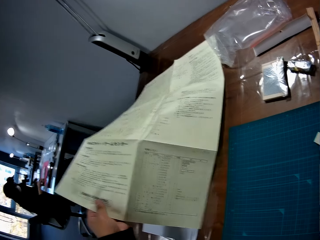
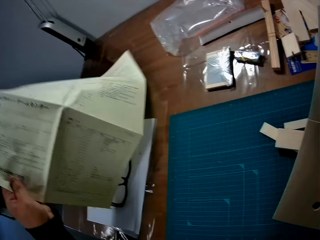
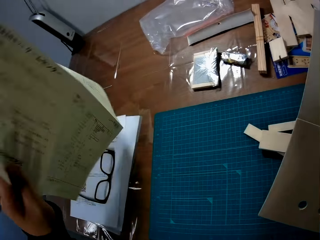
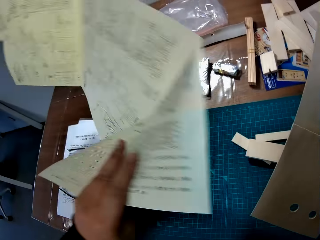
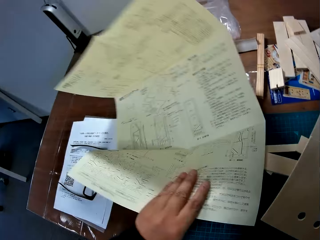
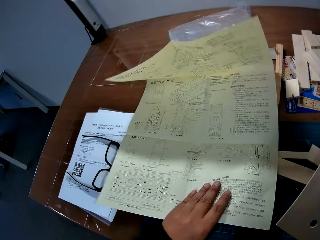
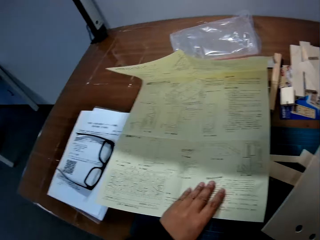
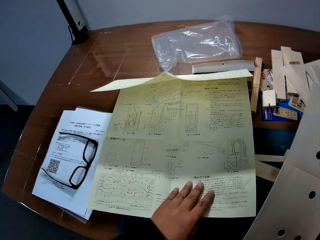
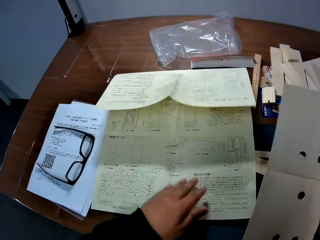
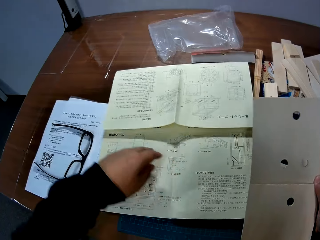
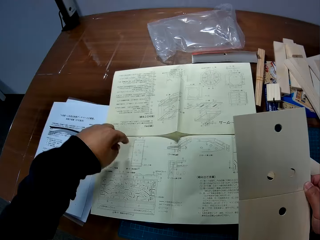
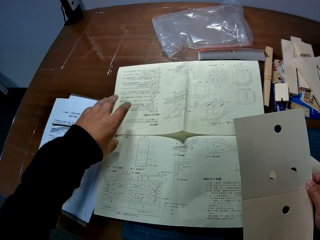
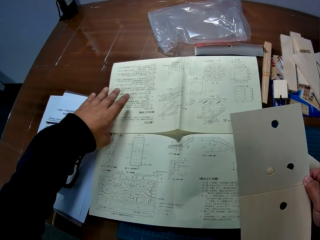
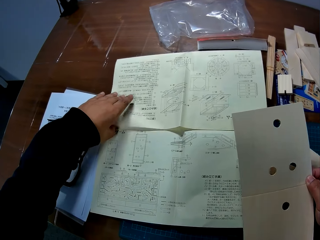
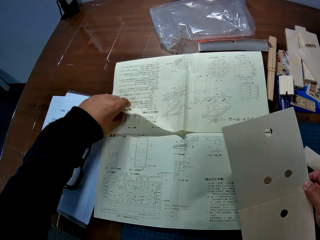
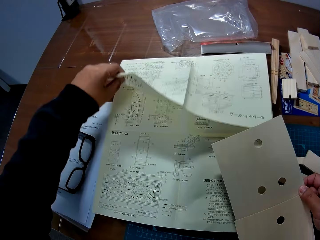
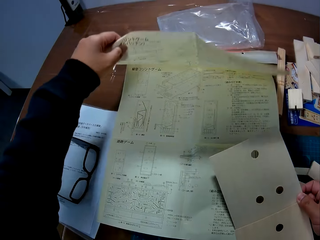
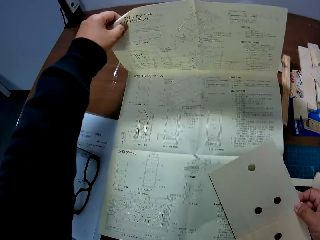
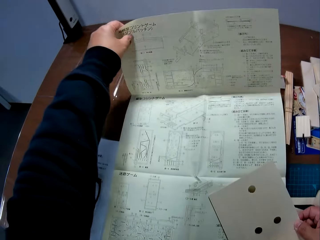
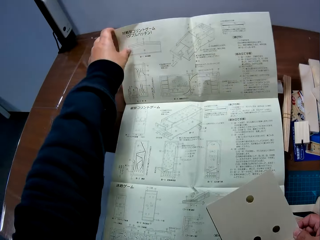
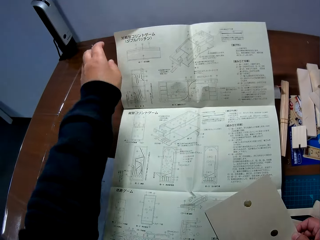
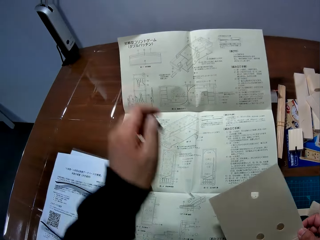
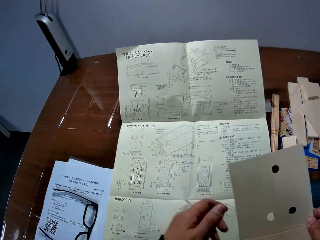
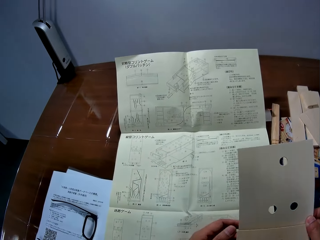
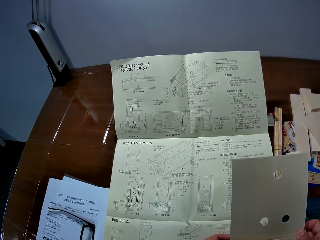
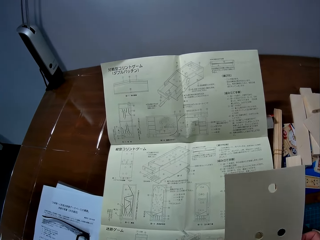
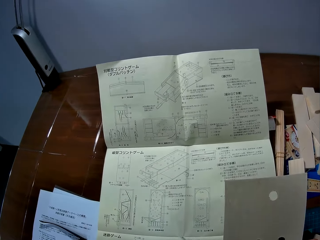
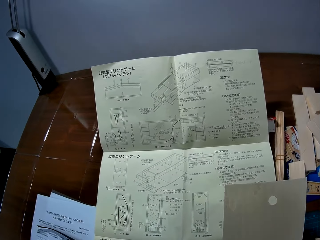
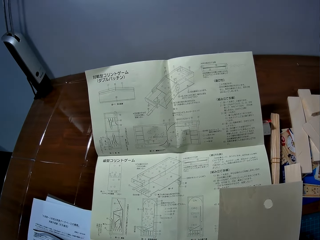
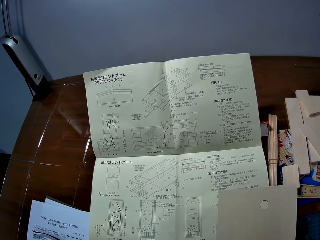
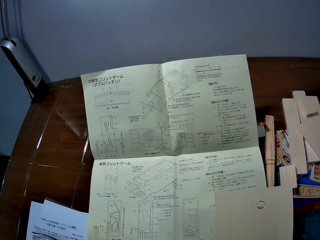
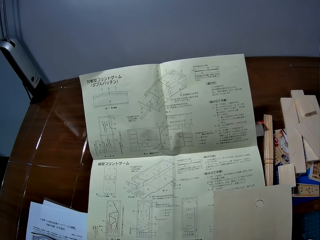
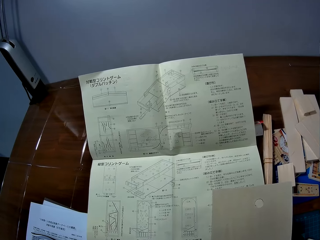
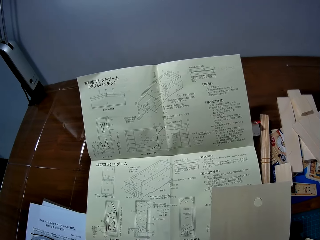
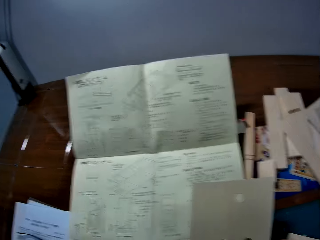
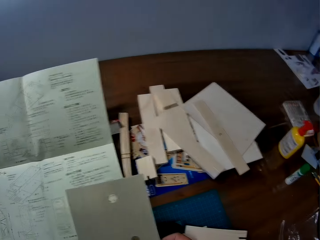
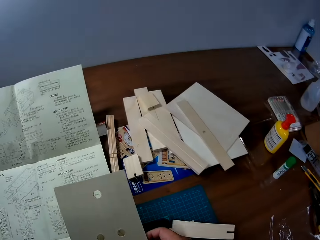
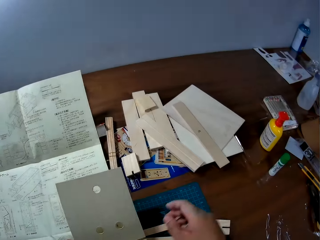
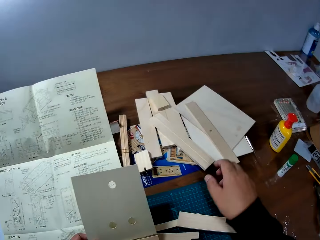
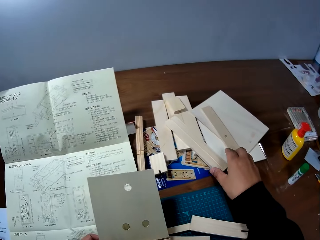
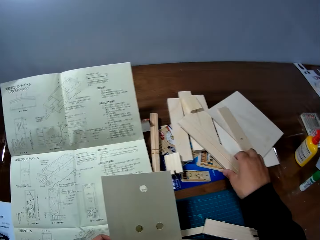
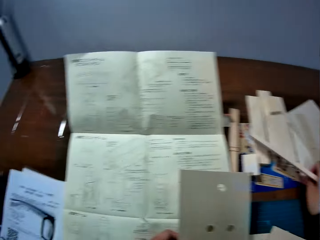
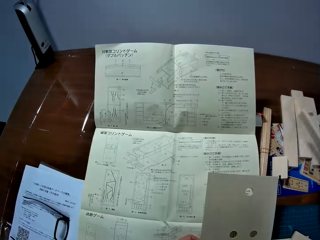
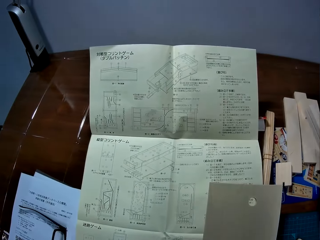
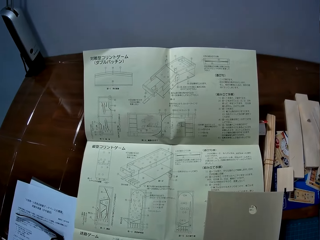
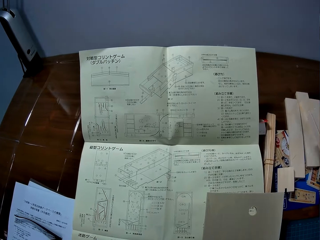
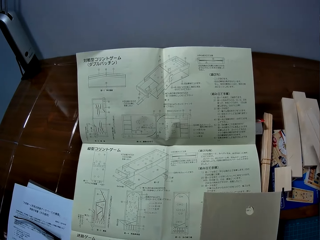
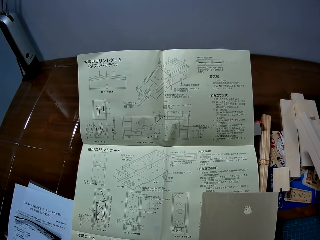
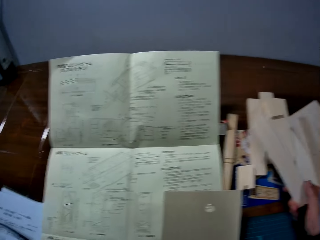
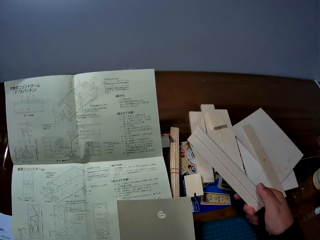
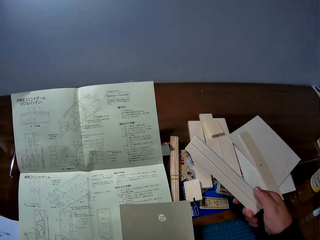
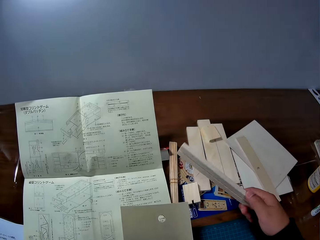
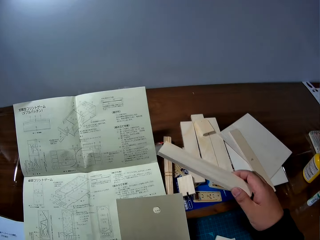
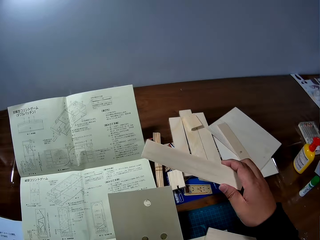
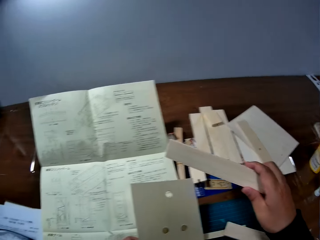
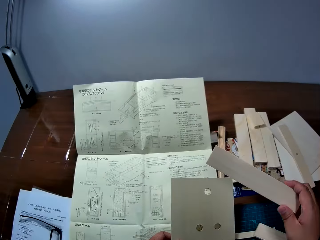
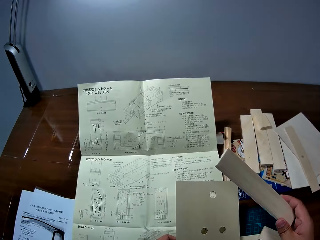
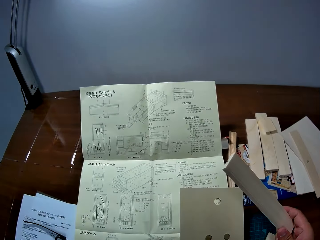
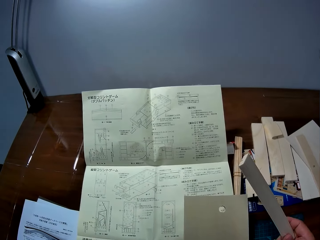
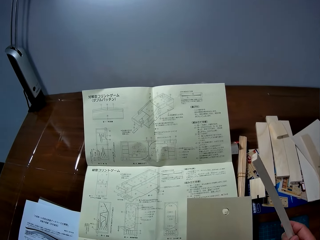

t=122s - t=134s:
The camera wearer turns the paper. He drops the leaflet on the cutting sheet. He unfolds the leaflet with his left hand. He transfers the piece of wood to his left hand. He stares at the paper. He picks up another piece of wood from the table with his right hand. He stares at the wood.

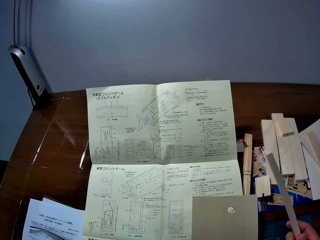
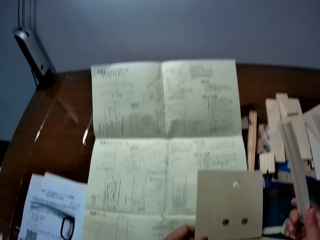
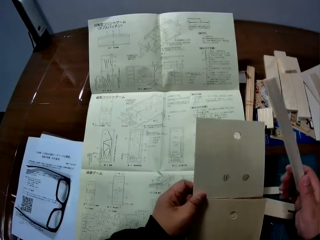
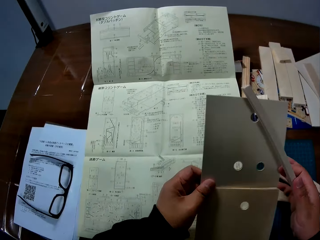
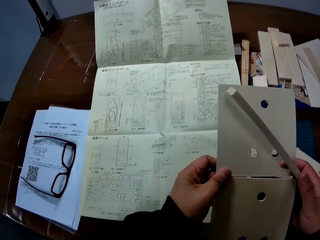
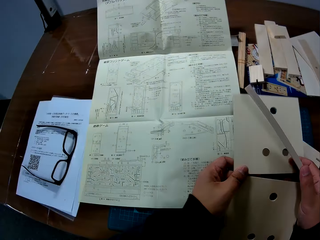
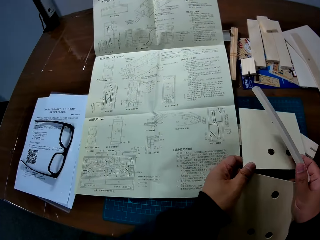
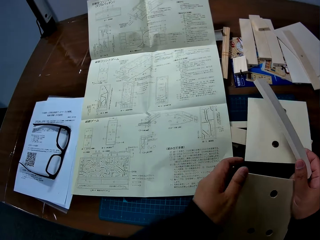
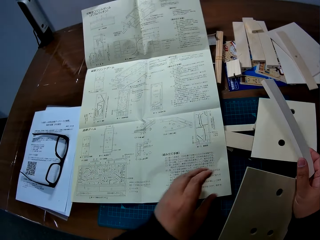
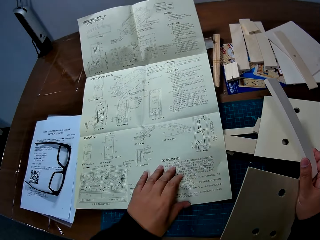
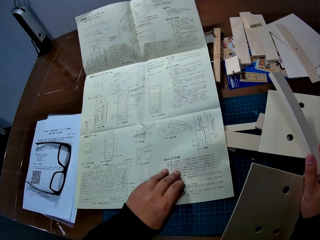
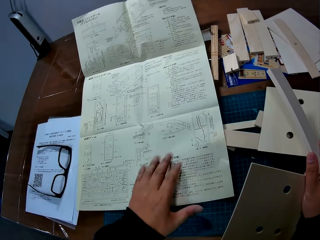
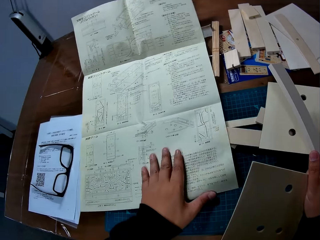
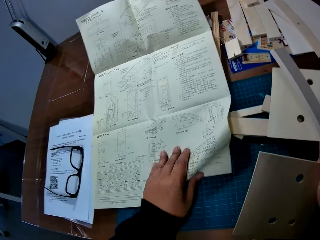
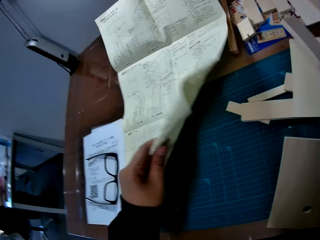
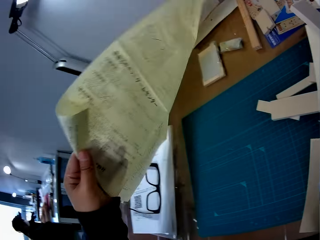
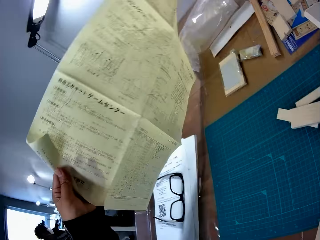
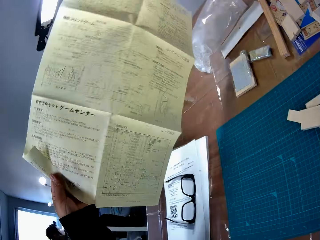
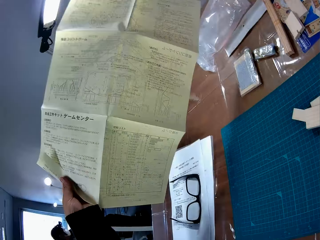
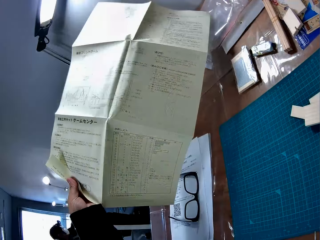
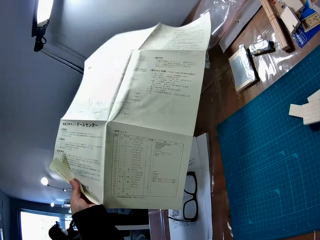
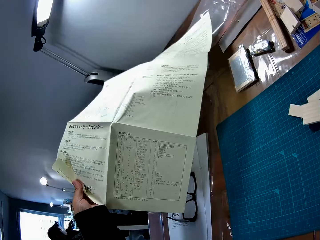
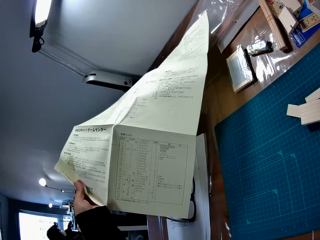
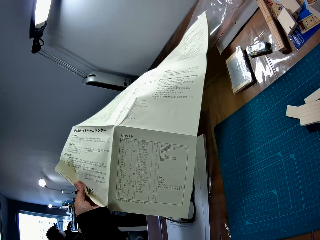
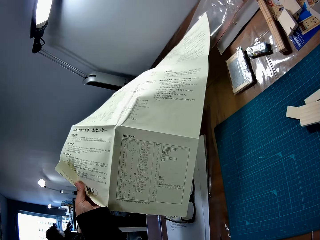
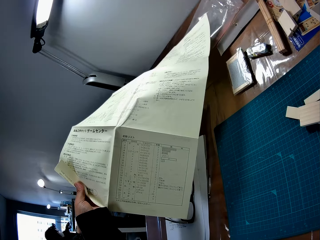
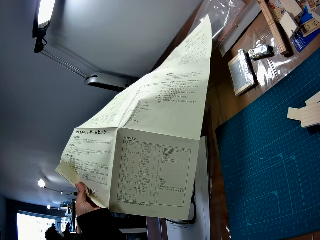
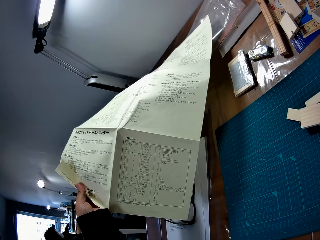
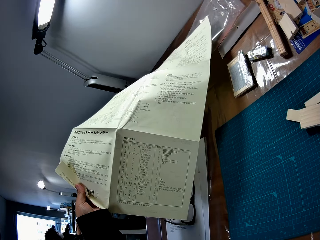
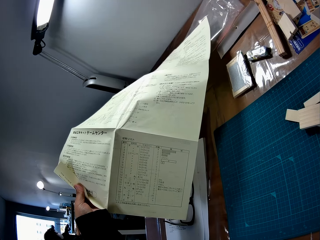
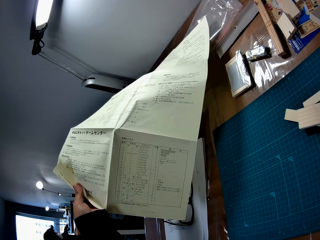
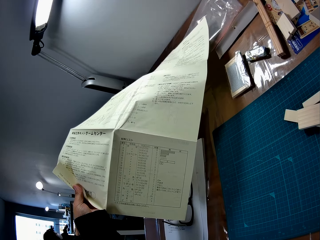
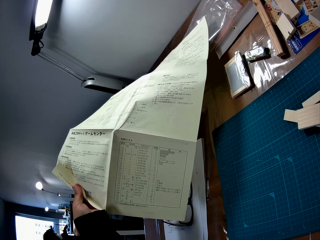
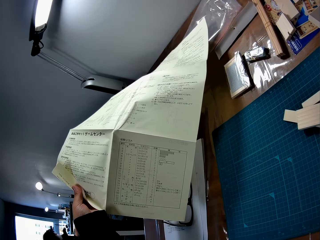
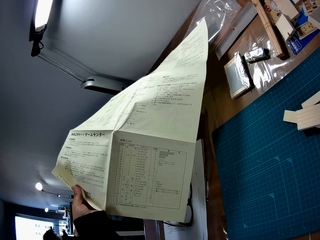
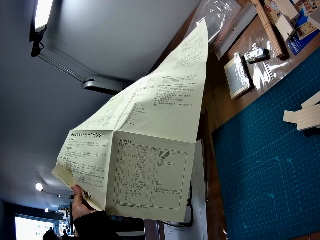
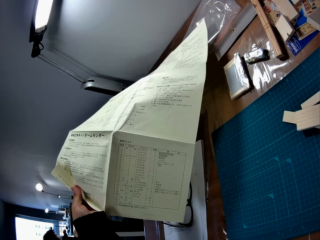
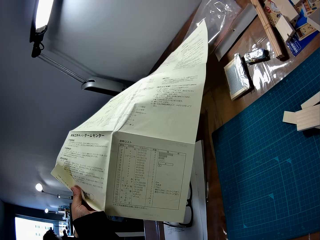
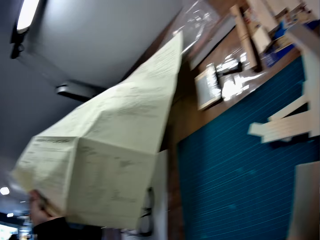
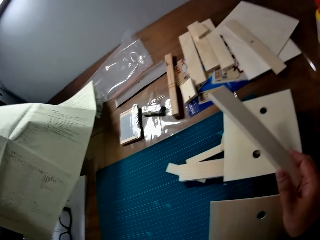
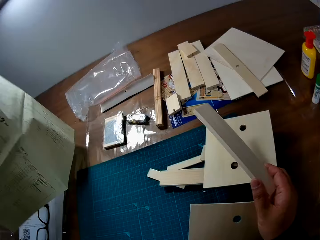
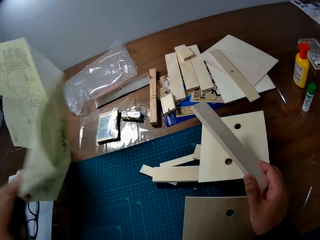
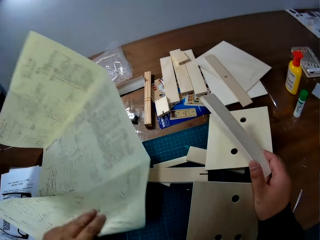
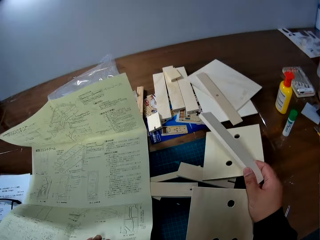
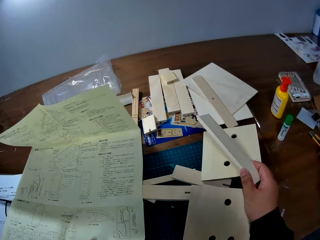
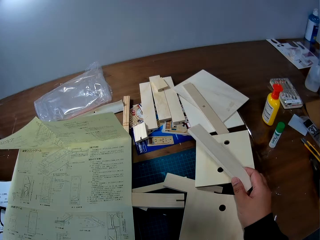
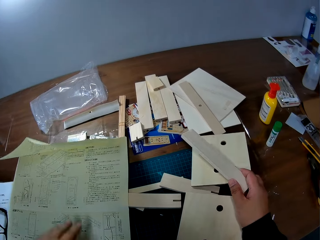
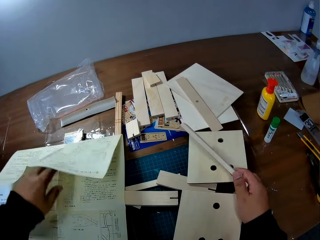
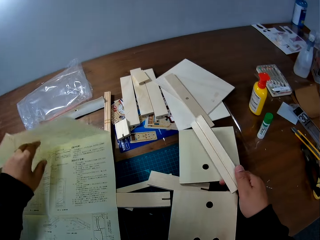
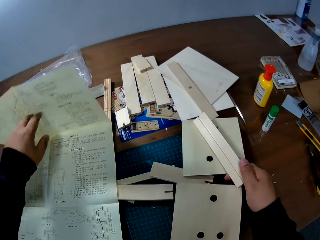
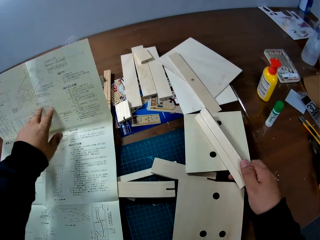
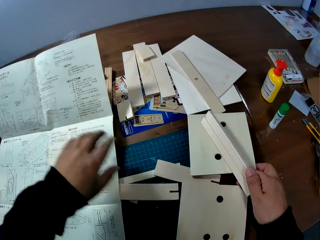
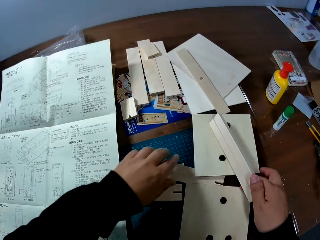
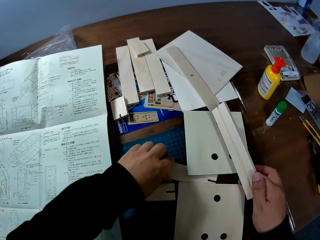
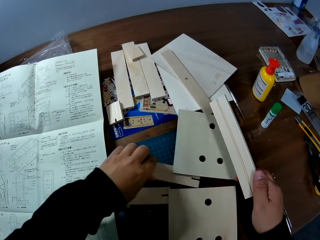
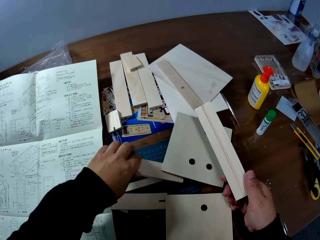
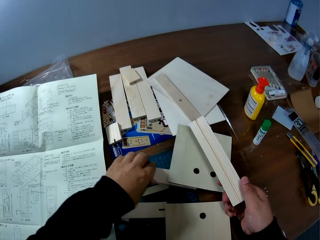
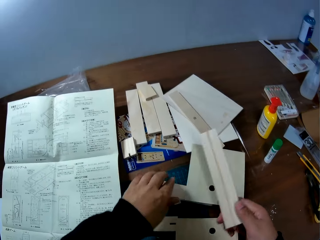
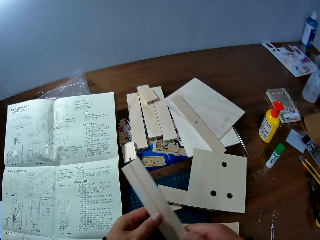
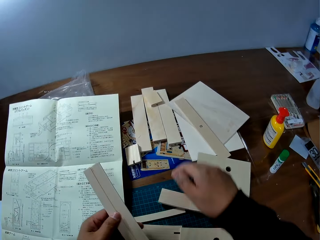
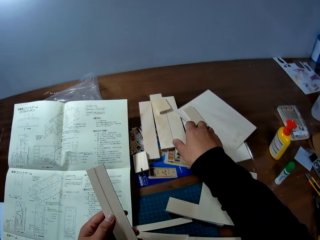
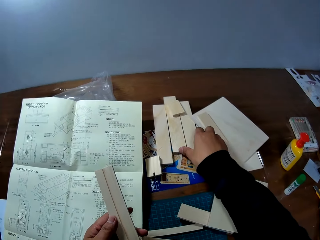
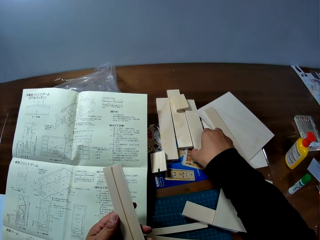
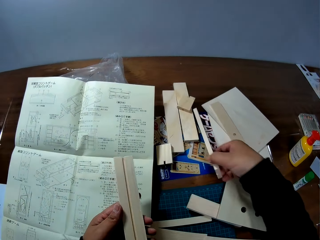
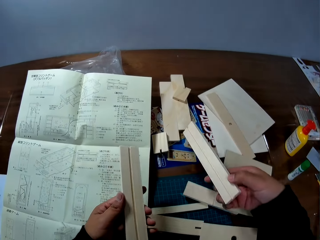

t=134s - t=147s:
The camera wearer transfers the pieces of wood in his left hand to his right hand. He turns over the leaflet with his left hand. He stares at the paper. He drops the leaflet on the cutting sheet. He turns the paper. He drops two pieces of wood in his right hand on the cutting sheet. He unfolds the leaflet with his left hand. He moves a piece of wood on the cutting sheet with his left hand. He touches the wood. He transfers the piece of wood in his right hand to his left hand. He picks up a piece of wood from the table with his right hand.
